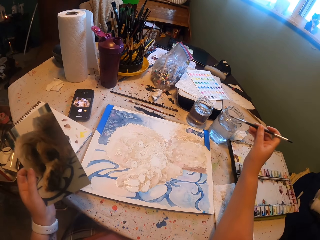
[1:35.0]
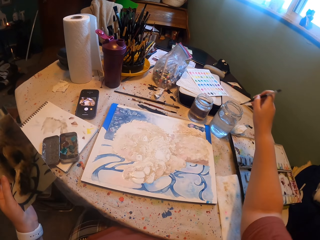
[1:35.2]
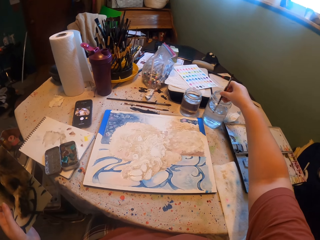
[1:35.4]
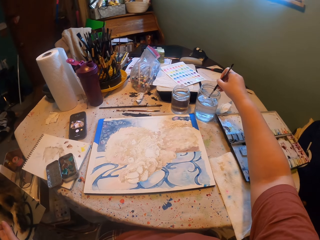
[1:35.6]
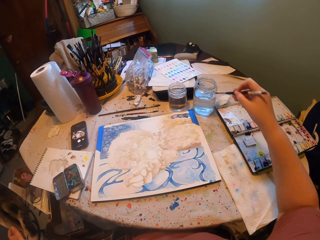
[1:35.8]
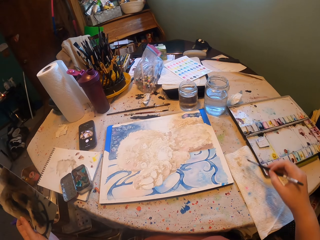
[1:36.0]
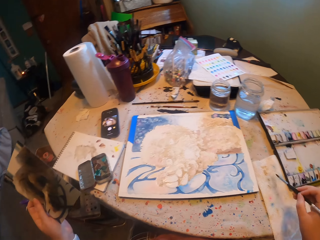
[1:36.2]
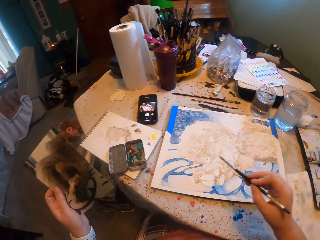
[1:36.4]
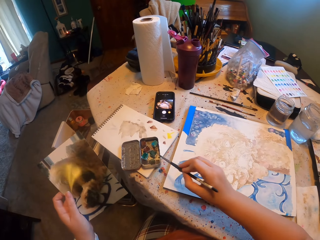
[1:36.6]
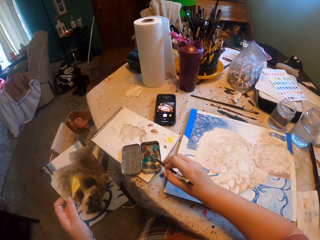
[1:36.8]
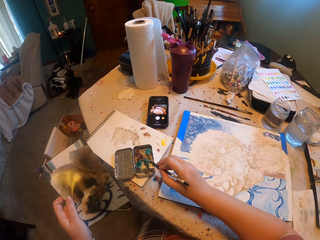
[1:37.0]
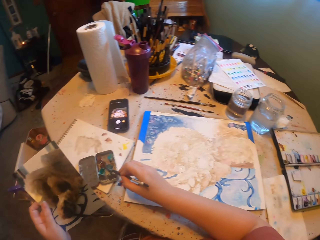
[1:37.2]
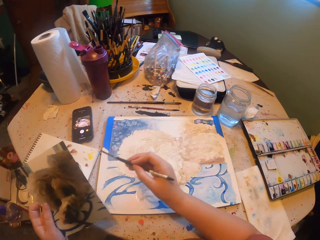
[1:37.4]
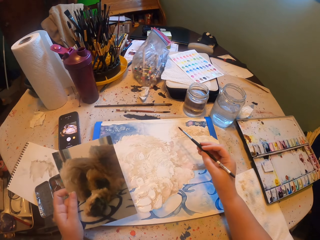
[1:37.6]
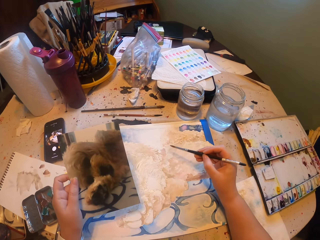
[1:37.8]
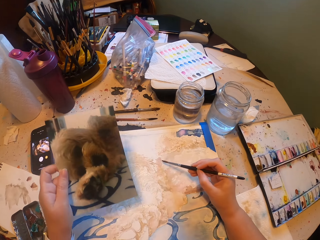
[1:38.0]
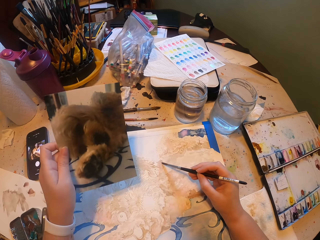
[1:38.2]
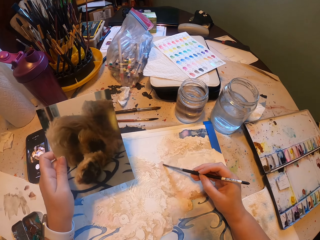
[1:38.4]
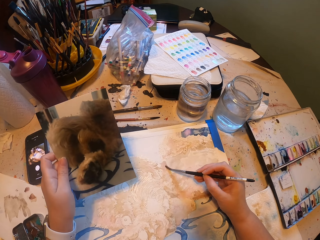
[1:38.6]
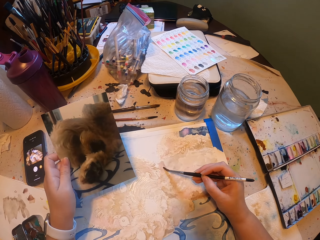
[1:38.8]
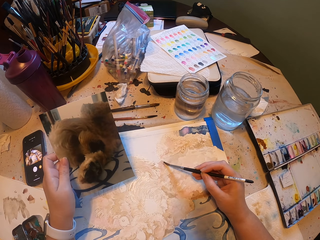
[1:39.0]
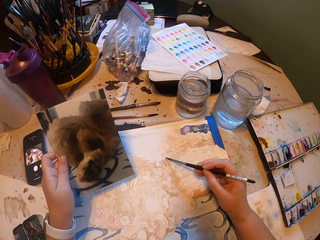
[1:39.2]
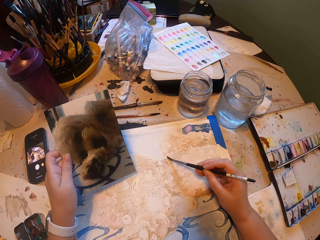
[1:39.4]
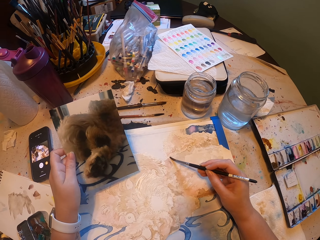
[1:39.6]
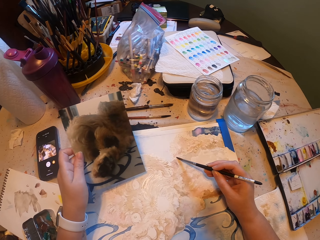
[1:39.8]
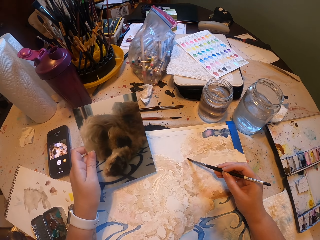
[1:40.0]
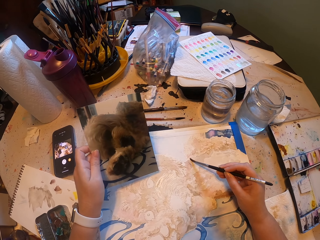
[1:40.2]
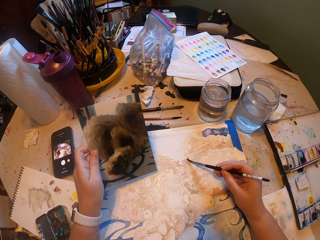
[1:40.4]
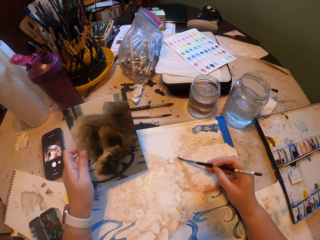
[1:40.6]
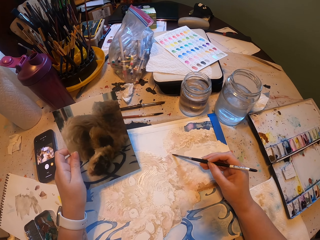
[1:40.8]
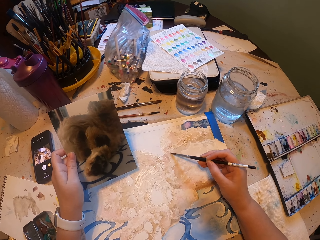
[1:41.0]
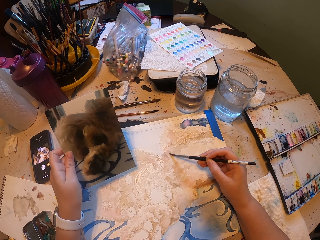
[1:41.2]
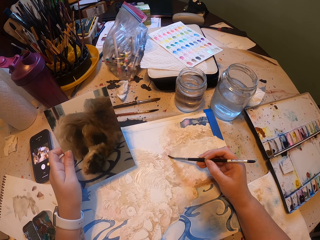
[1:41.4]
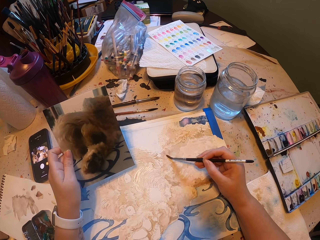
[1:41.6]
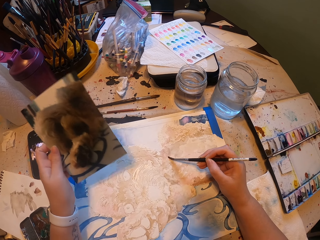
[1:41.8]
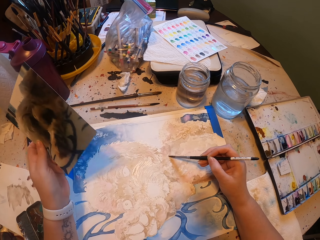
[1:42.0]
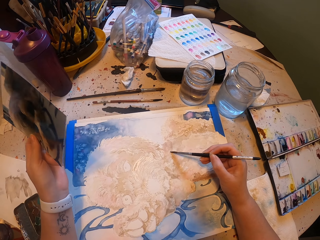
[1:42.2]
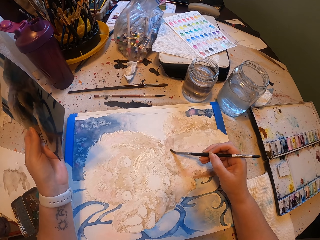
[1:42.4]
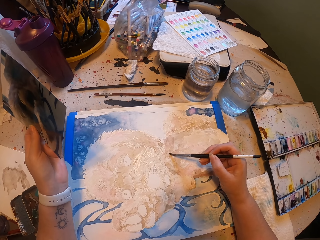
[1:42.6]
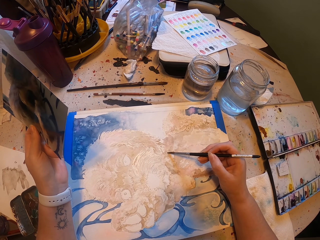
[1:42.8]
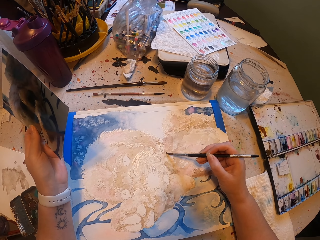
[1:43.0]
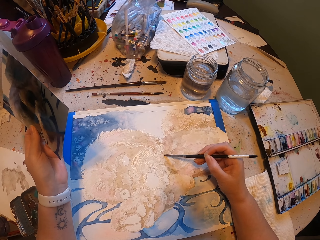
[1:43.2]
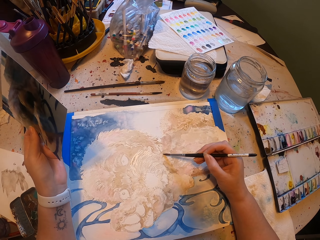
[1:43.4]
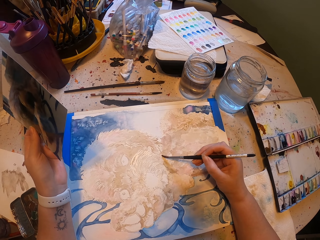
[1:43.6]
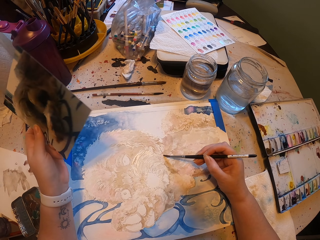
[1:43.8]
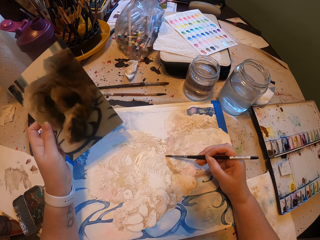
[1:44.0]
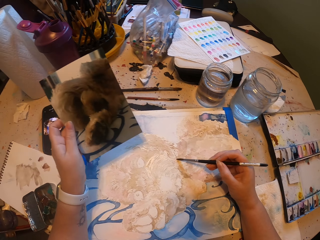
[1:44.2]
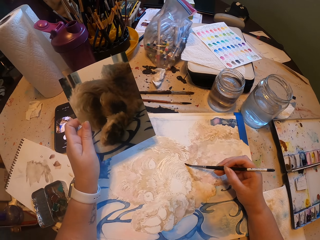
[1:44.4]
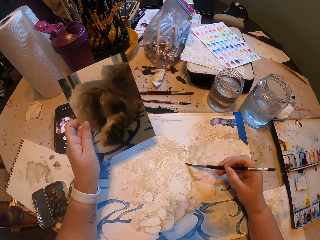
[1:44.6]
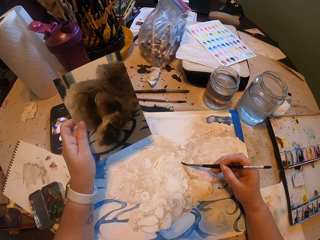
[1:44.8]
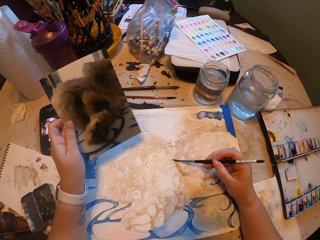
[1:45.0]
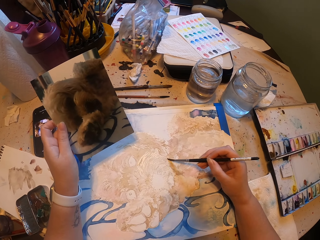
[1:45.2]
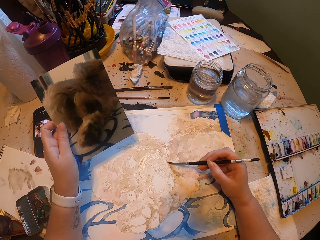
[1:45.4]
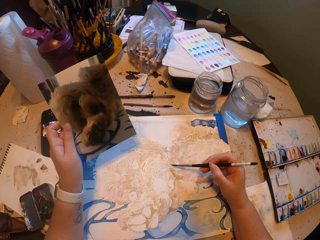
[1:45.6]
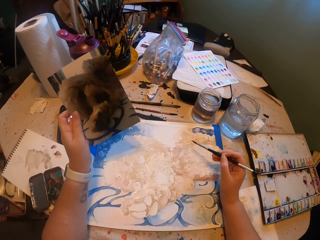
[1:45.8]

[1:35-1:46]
The camera wearer wets the paintbrush in water. They wipe the paintbrush on the cloth. They dip the paintbrush in the paint. They look at the photograph. They draw the portrait. They look at the photograph.

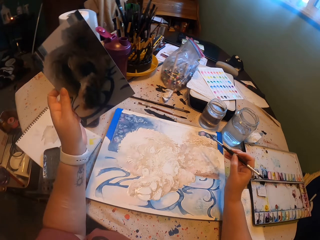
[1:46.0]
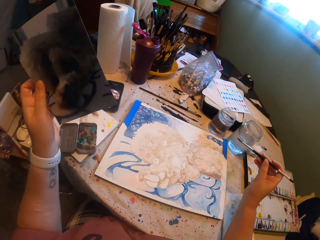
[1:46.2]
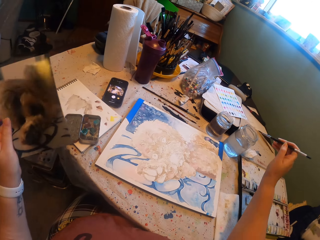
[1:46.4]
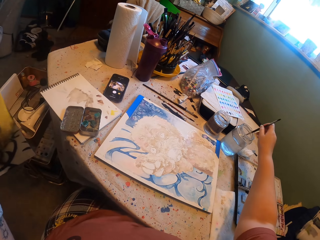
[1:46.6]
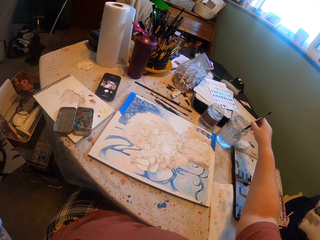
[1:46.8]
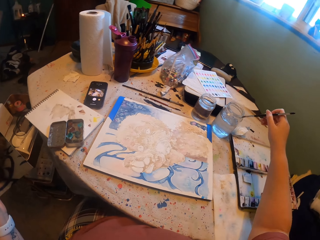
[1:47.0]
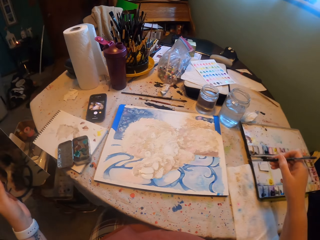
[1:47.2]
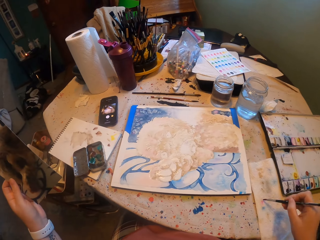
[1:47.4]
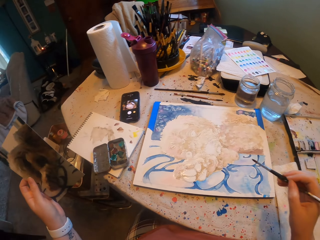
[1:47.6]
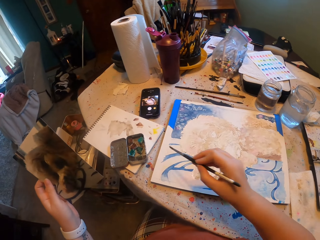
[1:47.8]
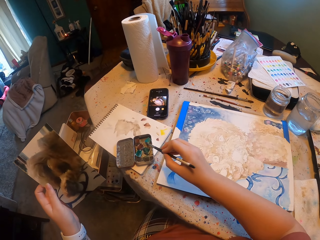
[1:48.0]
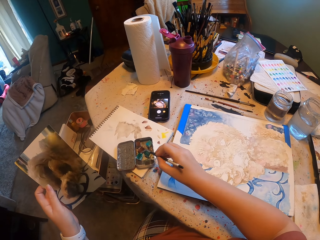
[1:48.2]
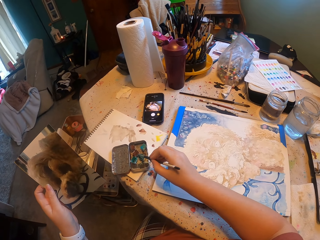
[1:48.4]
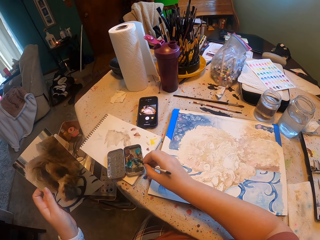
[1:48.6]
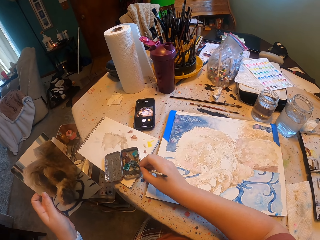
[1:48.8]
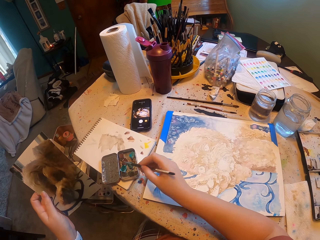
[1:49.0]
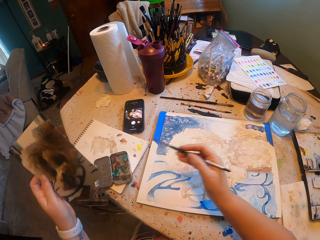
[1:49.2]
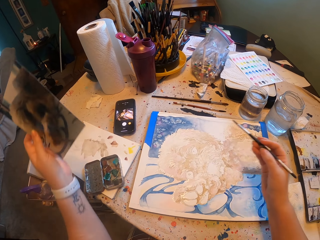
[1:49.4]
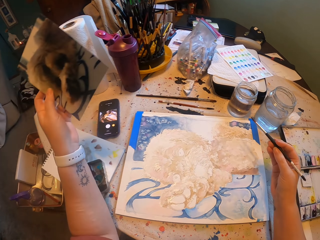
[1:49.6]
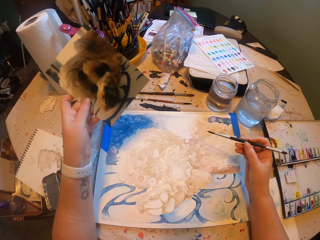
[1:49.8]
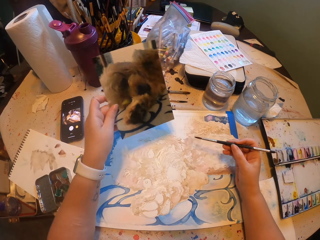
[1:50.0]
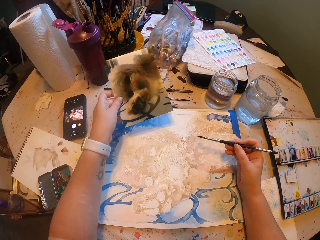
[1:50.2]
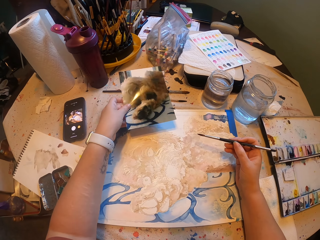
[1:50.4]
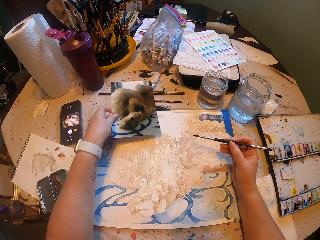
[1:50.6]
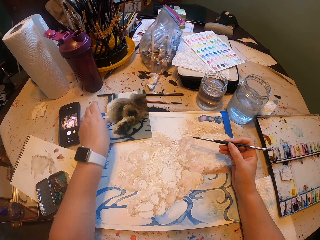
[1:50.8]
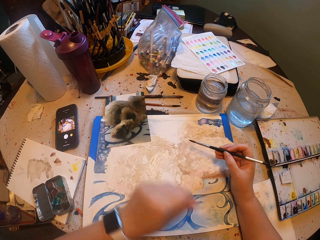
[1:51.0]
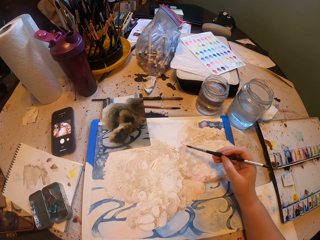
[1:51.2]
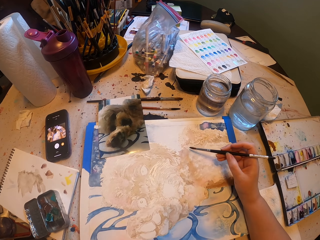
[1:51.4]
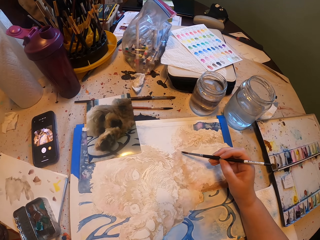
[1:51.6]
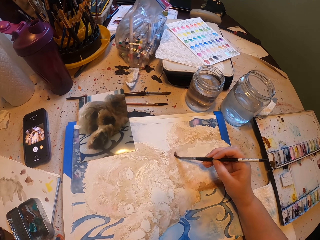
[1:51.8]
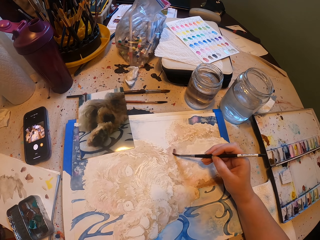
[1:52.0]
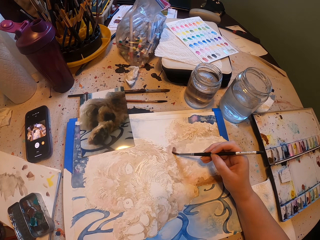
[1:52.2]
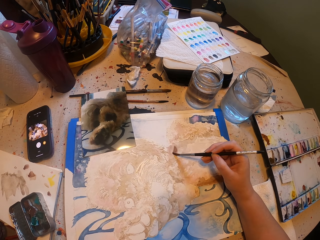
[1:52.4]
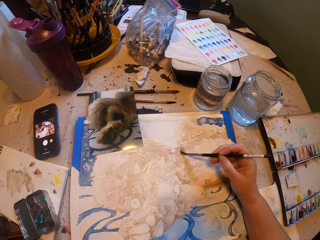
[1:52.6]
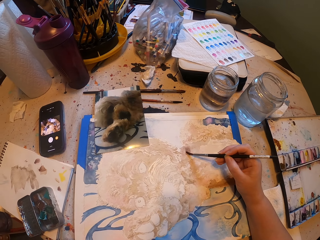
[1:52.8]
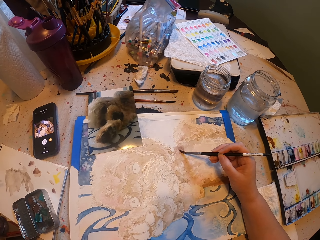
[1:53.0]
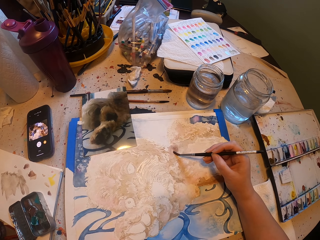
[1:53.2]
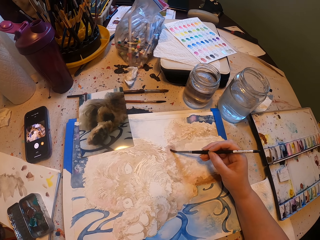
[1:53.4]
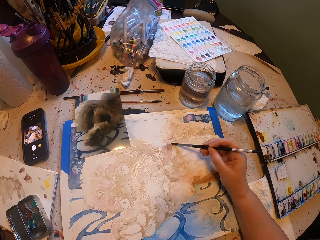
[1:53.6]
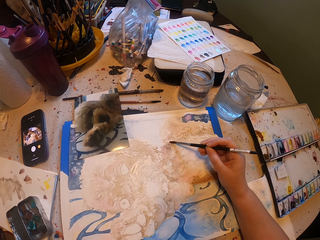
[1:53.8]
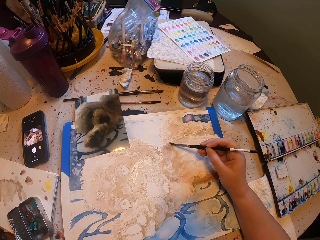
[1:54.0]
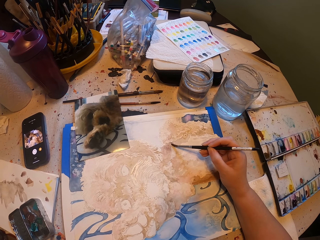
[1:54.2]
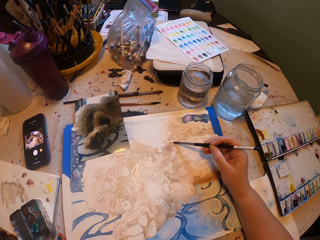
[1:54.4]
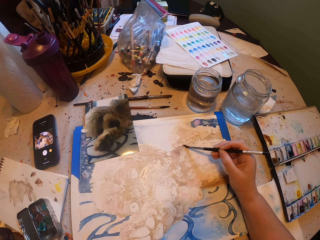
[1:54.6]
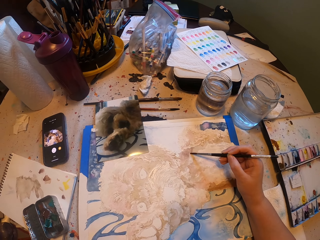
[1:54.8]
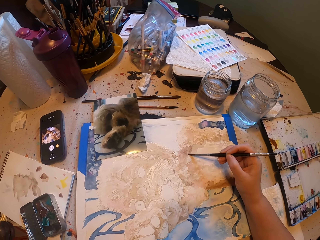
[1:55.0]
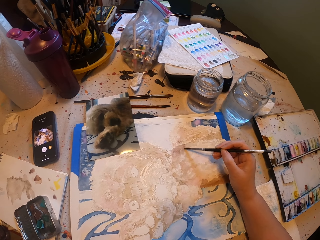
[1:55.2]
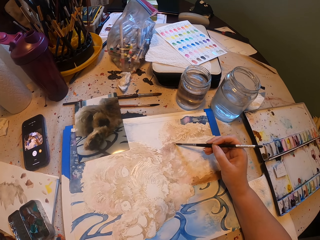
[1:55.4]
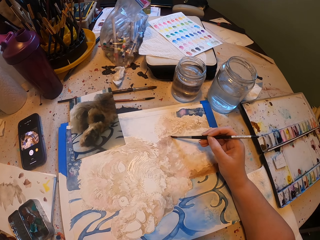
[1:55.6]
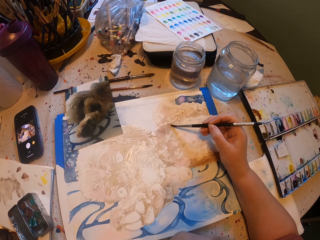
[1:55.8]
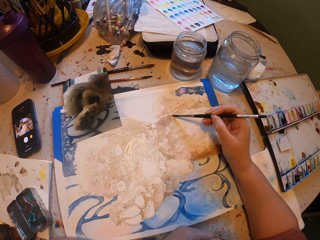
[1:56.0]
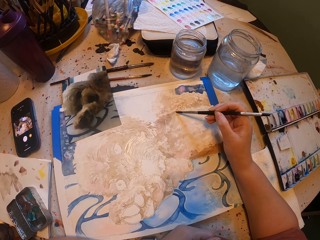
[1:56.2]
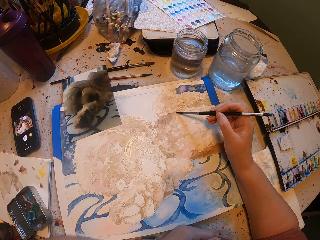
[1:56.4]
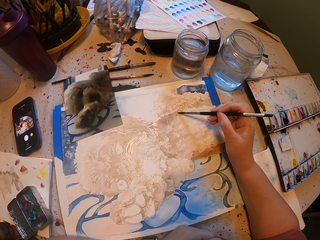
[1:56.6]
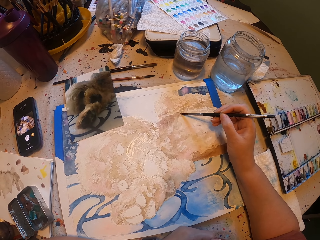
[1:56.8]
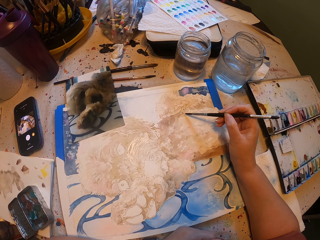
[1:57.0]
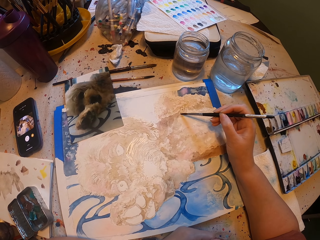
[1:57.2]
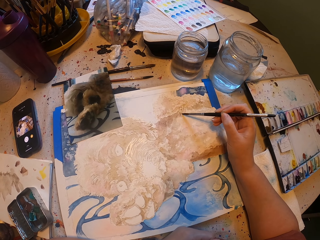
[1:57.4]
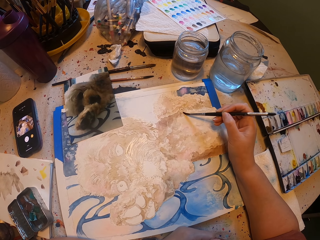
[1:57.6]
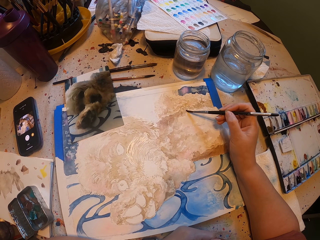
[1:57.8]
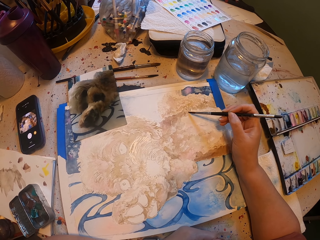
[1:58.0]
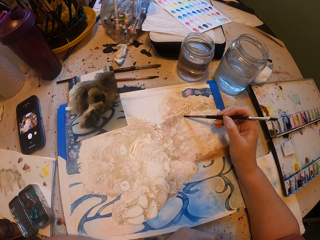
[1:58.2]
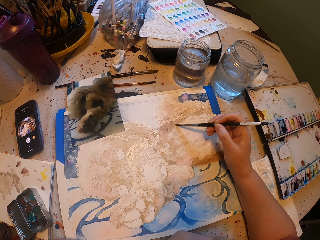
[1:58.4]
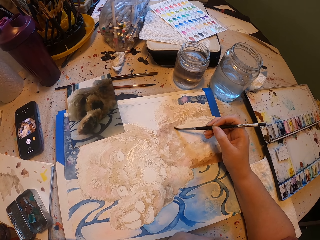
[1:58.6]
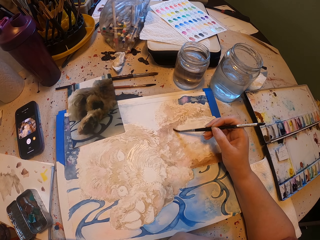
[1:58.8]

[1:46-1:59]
The camera wearer wets the paintbrush in water. They dip the paintbrush in the paint. They look at the photograph. They place the photograph on the portrait on the table. They draw the portrait.
